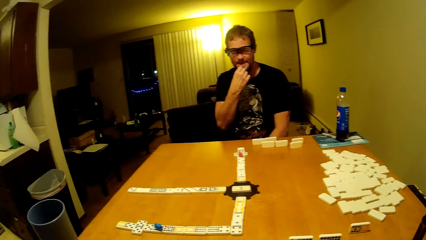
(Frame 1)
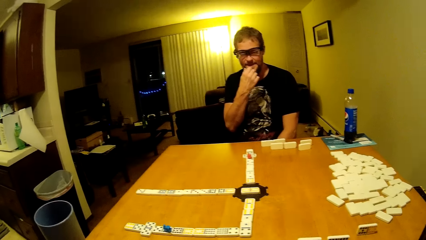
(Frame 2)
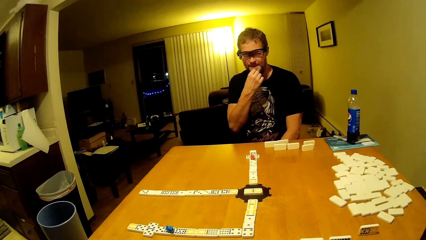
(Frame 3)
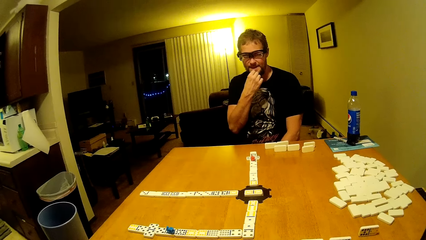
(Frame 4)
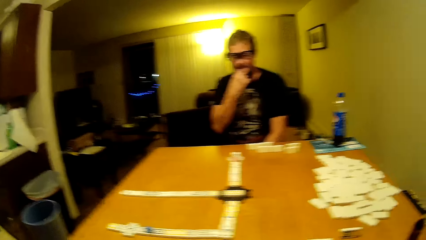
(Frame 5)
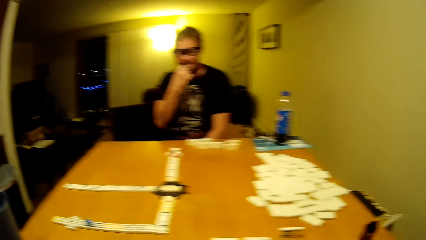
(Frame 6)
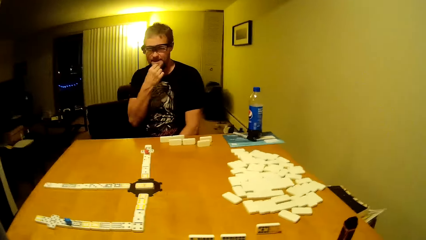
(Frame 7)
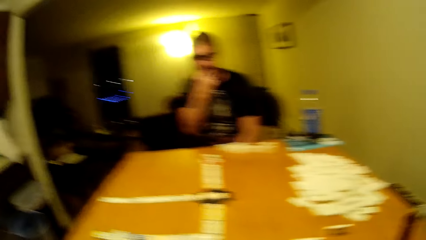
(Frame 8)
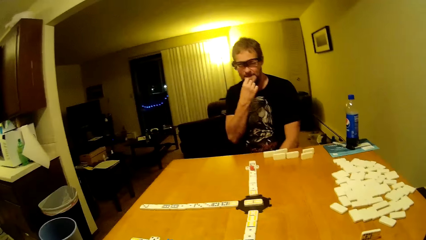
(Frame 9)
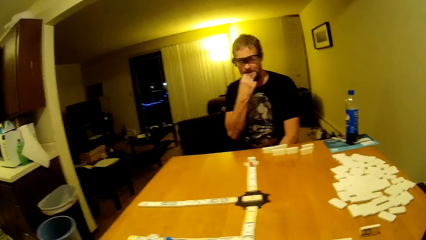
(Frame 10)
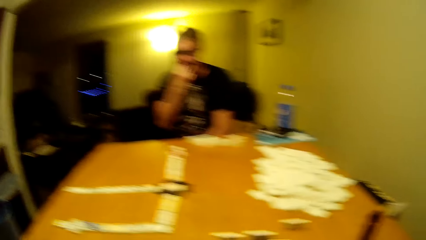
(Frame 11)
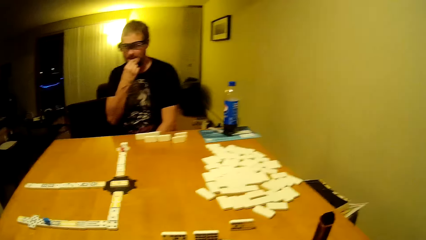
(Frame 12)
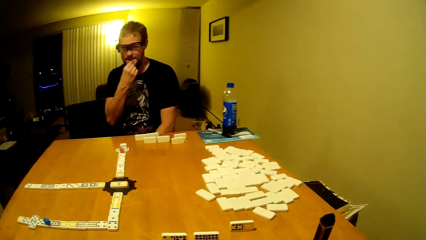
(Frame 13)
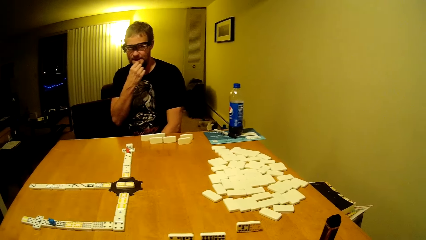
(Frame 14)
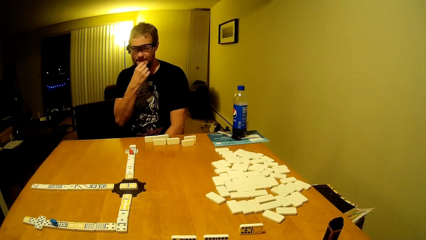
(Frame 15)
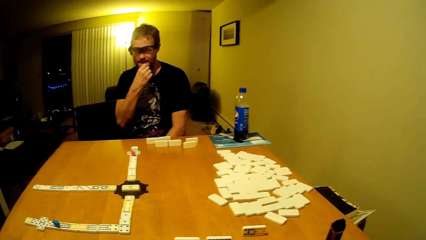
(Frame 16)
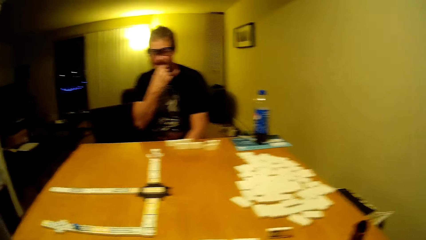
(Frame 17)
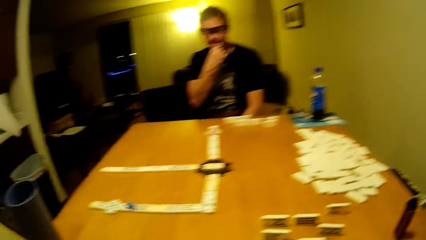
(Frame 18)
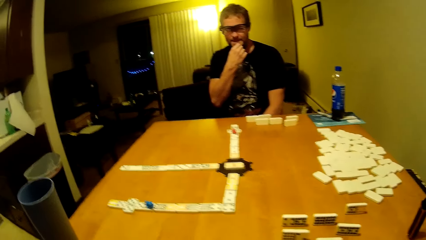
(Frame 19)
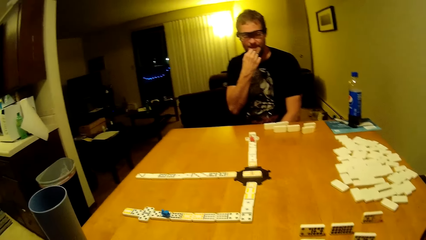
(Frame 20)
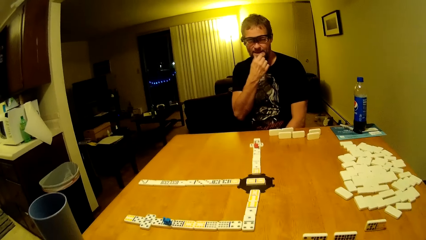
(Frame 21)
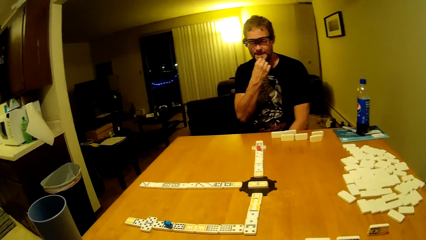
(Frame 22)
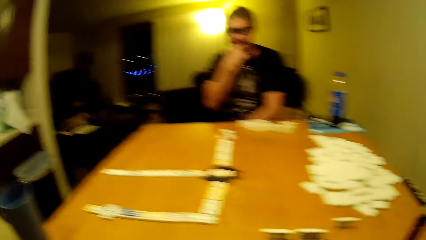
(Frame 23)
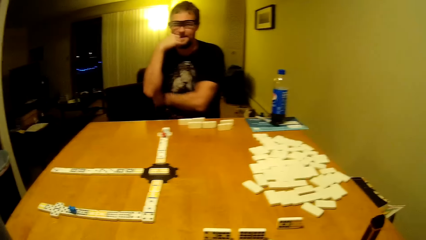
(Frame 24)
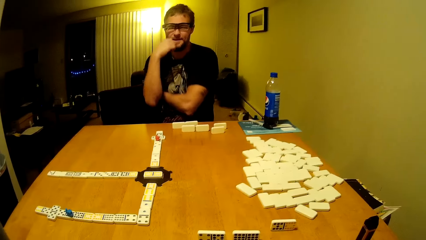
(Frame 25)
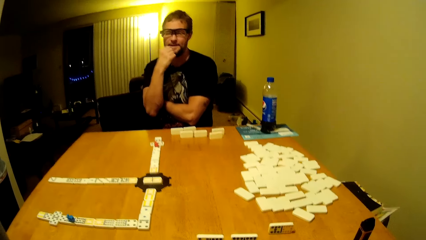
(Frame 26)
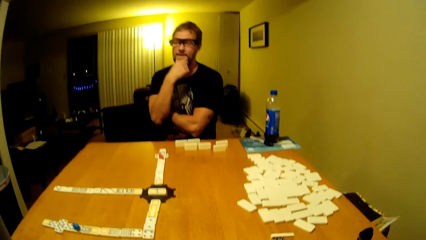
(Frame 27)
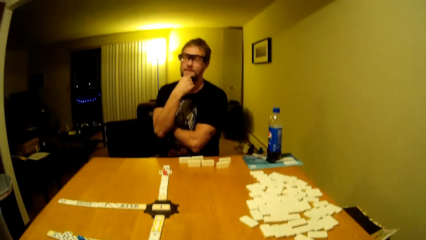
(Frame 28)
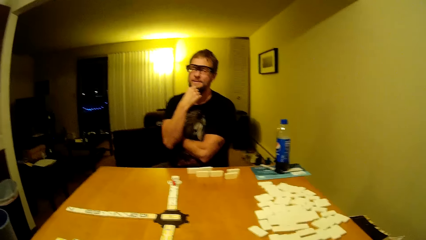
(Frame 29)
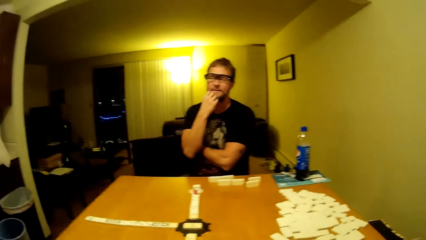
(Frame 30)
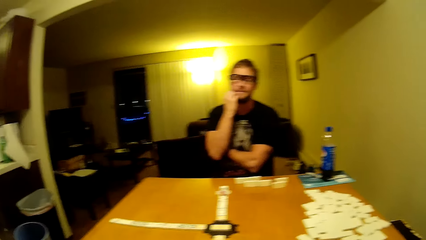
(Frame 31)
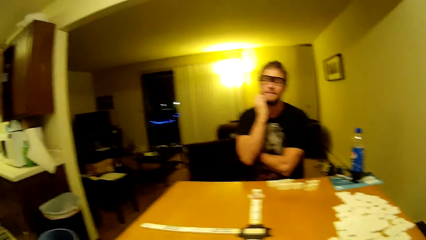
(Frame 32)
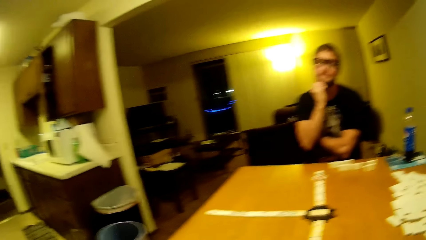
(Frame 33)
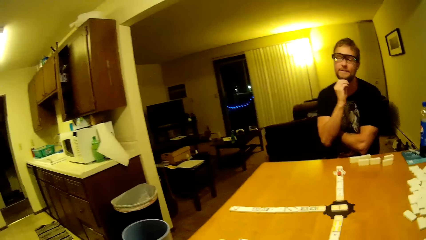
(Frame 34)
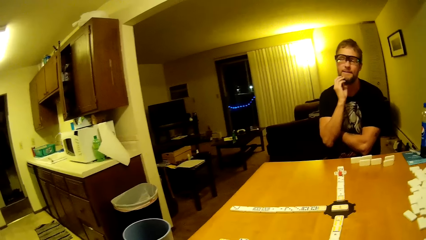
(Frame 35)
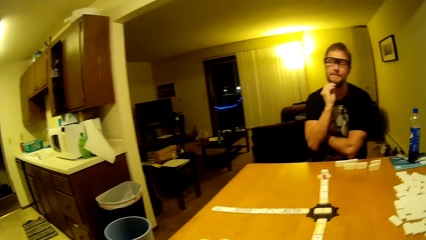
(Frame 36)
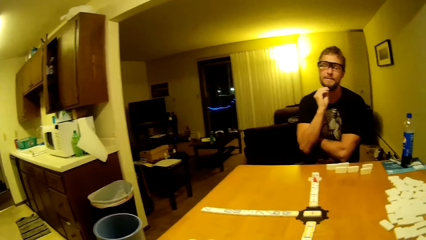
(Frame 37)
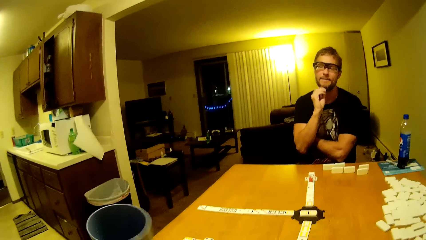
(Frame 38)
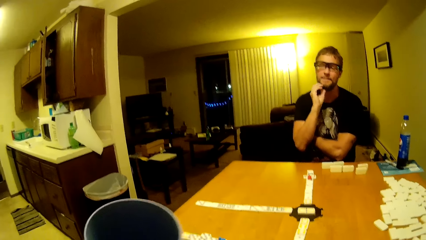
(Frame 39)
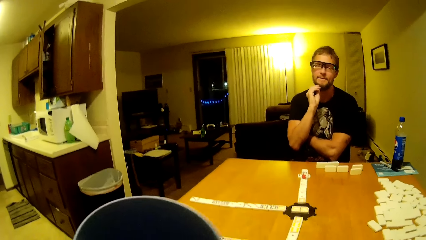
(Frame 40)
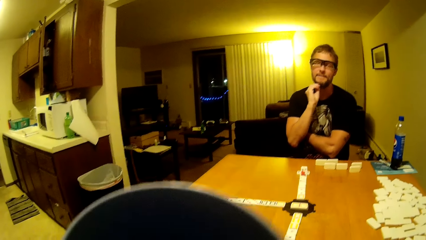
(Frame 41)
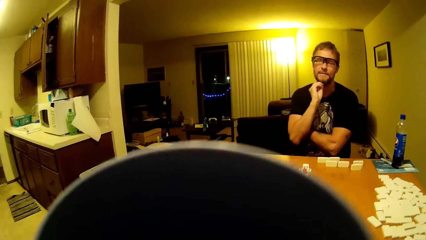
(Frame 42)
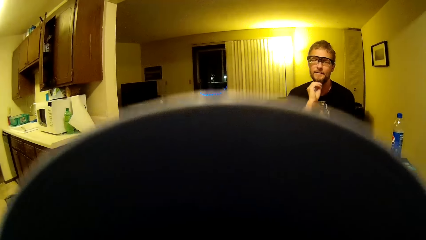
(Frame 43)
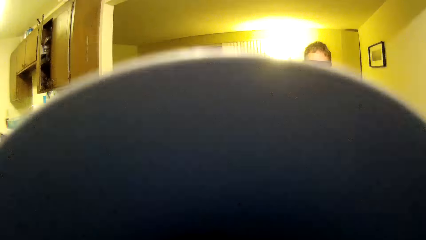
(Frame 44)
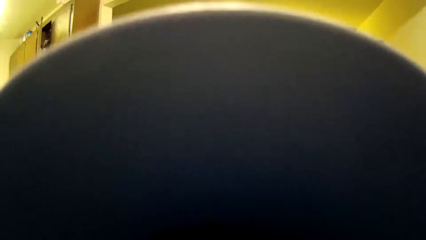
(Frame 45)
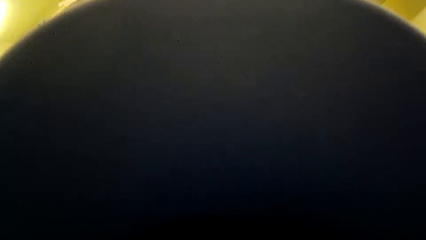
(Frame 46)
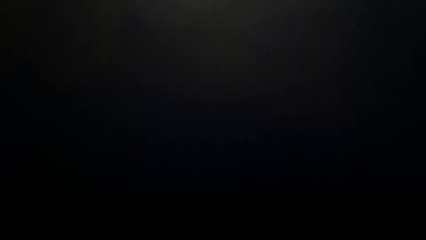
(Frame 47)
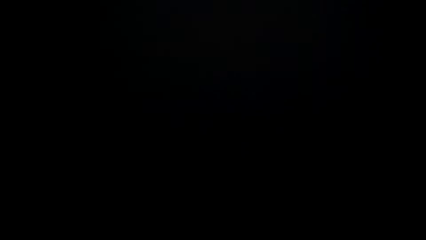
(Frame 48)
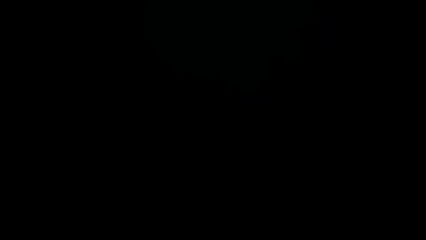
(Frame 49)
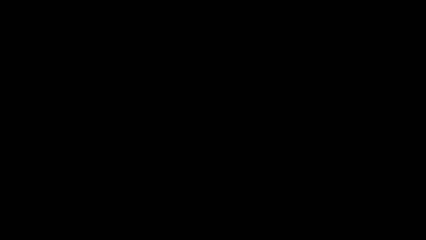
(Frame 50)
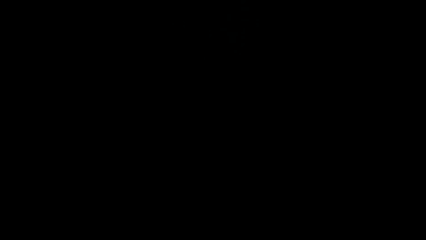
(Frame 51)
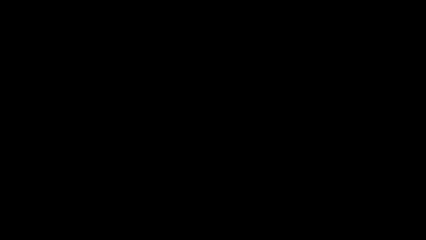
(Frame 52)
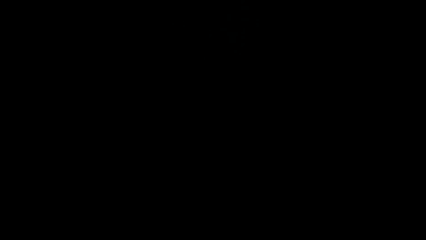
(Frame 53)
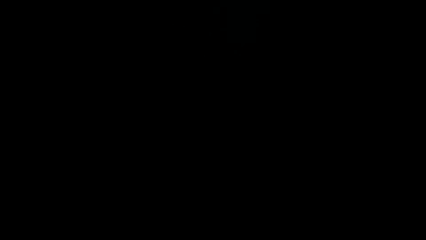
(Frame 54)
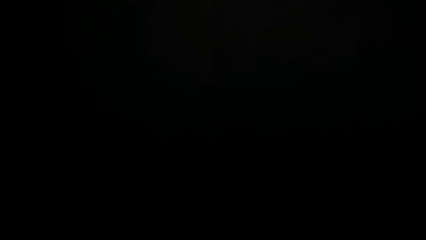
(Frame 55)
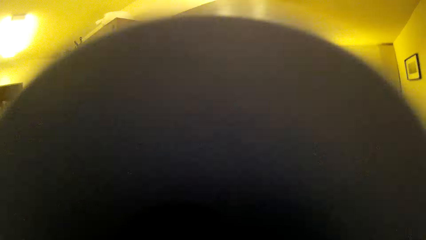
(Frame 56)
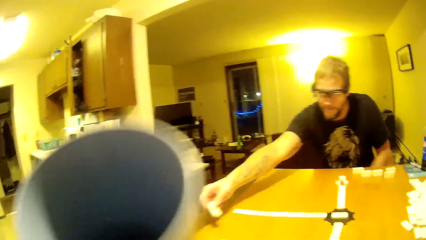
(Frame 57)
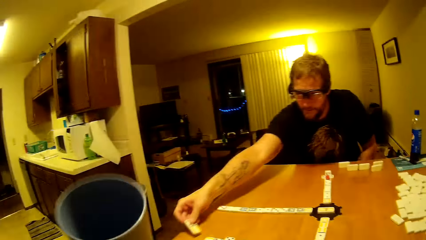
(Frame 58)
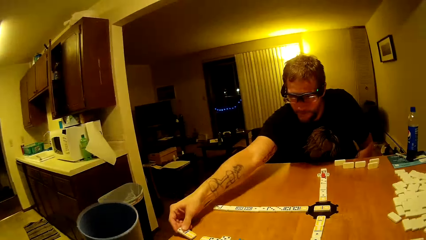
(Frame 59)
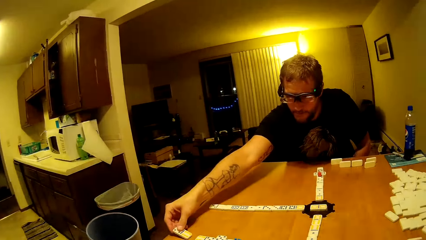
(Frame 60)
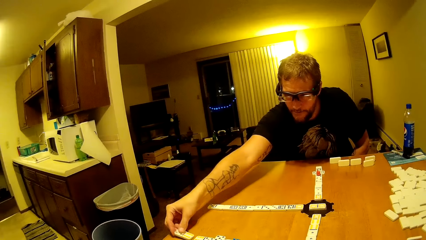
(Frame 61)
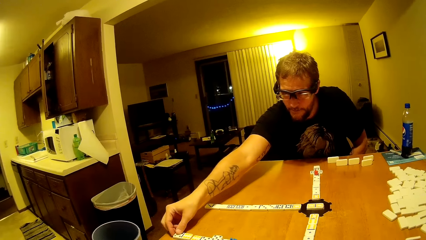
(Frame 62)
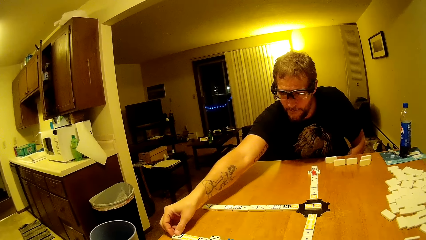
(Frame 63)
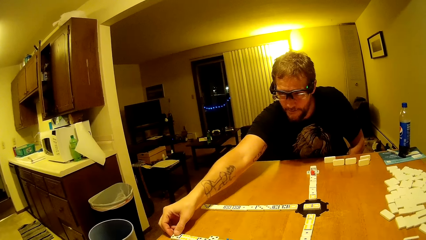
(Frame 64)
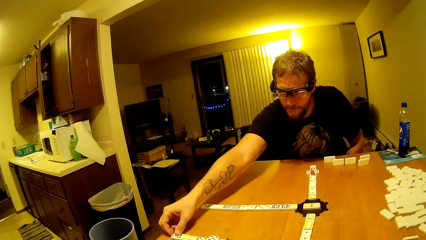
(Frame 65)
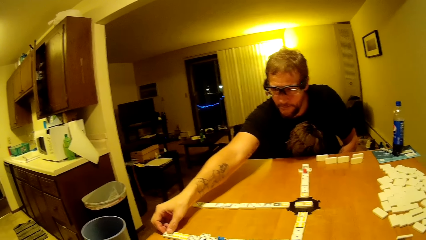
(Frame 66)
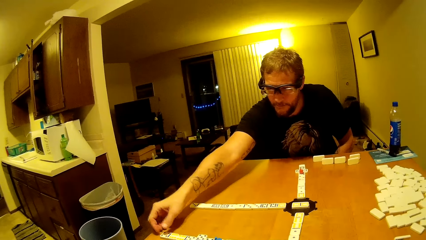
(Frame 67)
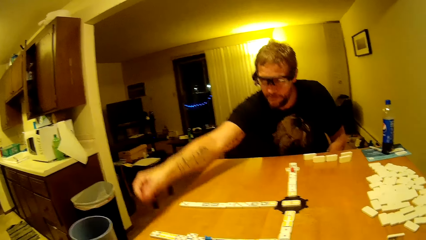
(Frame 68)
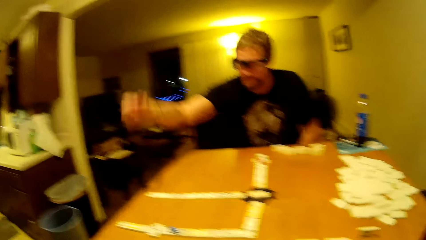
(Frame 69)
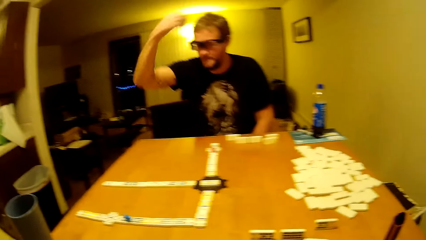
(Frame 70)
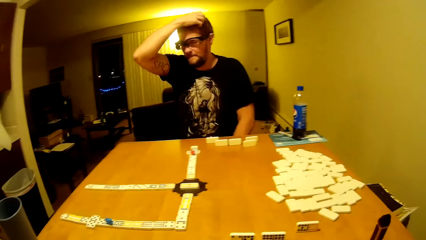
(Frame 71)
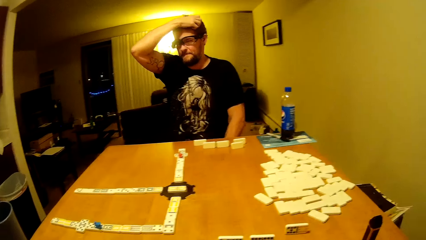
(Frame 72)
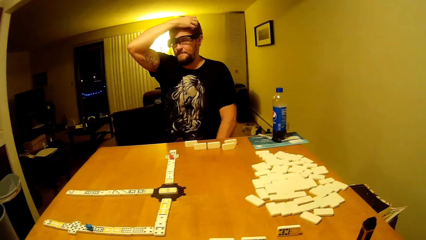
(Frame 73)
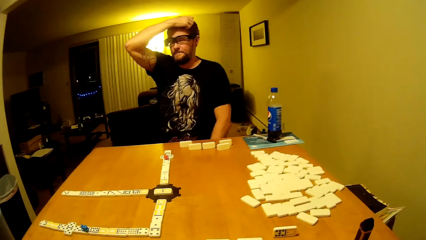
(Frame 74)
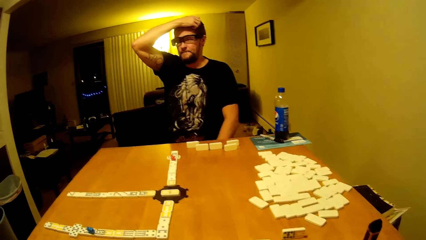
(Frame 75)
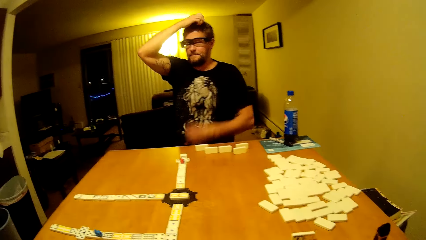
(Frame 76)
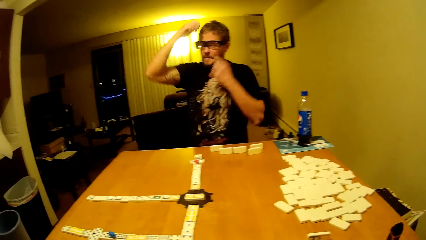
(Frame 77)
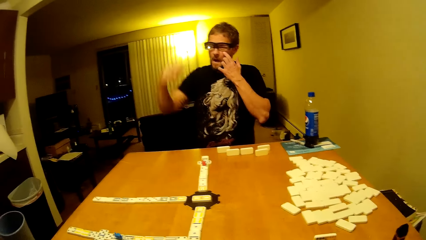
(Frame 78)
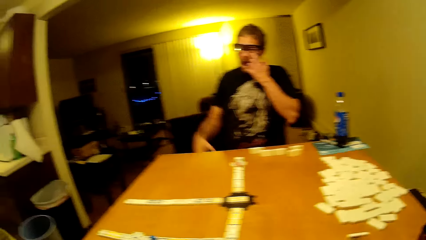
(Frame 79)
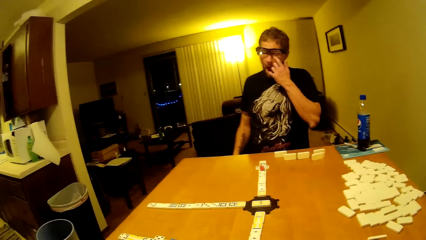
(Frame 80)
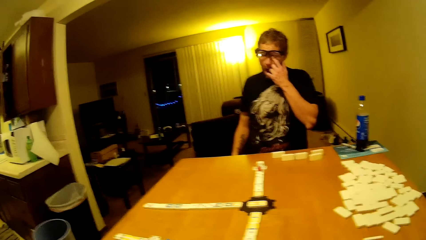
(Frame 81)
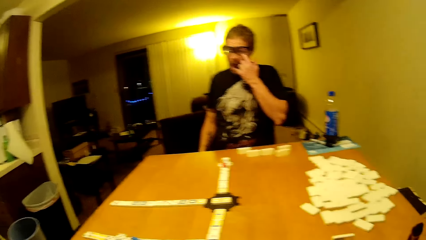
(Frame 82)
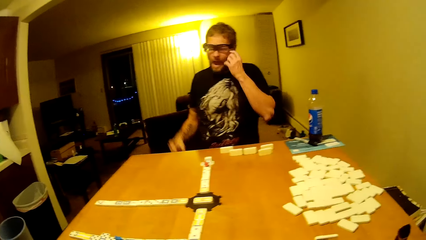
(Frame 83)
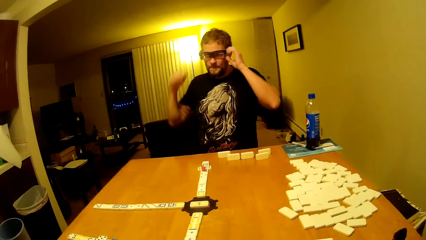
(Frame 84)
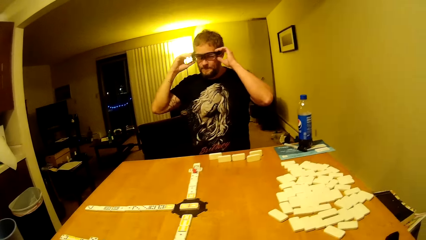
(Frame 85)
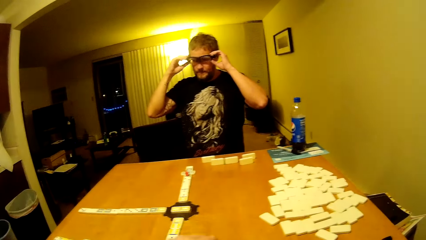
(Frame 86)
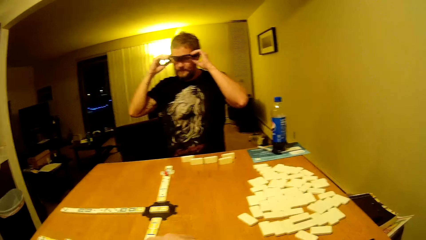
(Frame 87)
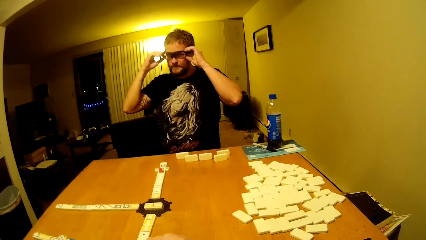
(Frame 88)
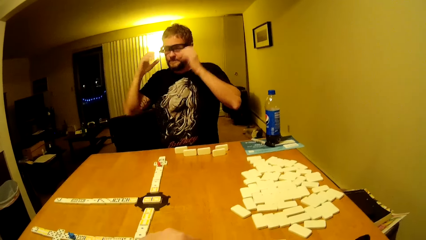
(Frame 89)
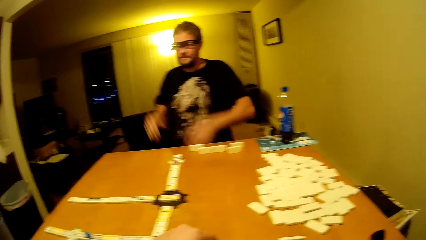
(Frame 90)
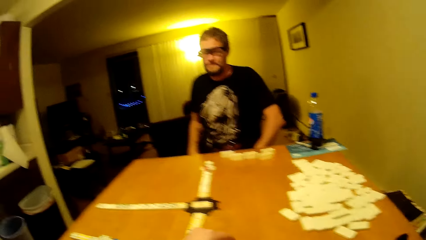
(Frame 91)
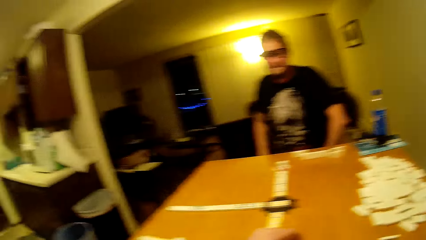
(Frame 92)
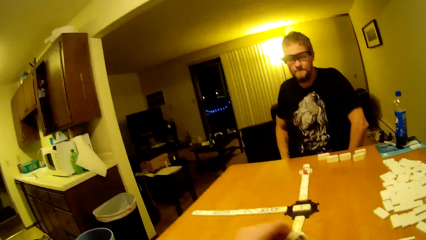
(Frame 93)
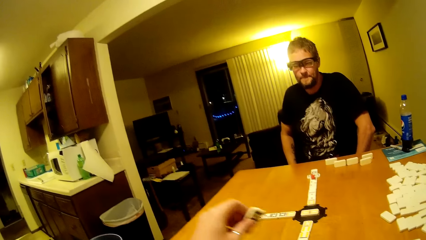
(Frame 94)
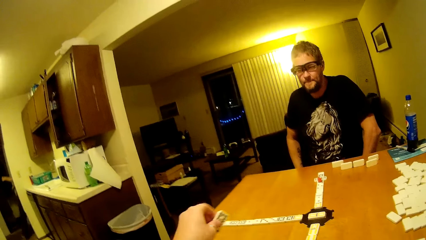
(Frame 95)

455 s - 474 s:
The camera wearer lifts the cup up. He sips from his cup again. A man plays the dominoes, touches the head, touches the eye, puts the hand down and touches the glasses.
